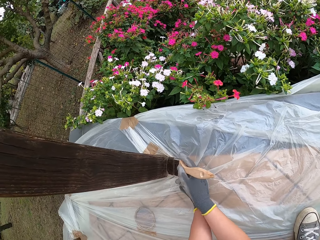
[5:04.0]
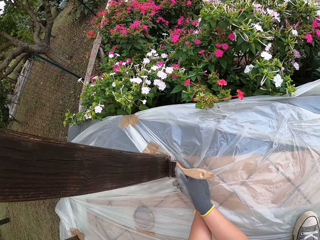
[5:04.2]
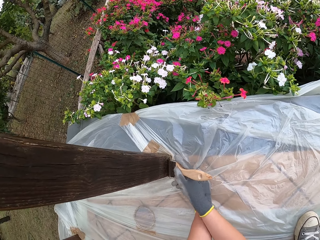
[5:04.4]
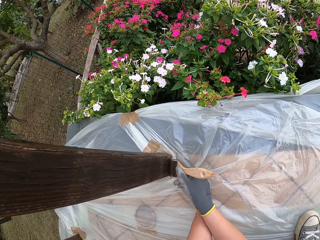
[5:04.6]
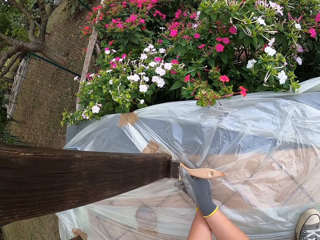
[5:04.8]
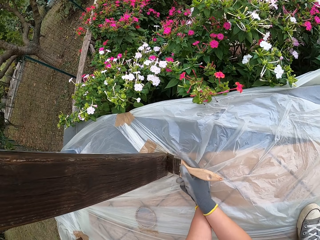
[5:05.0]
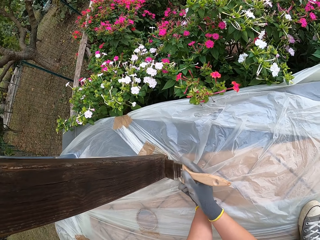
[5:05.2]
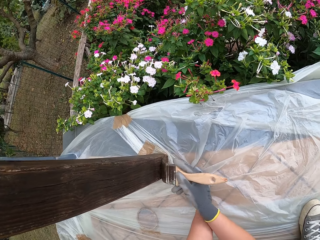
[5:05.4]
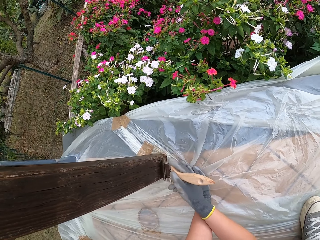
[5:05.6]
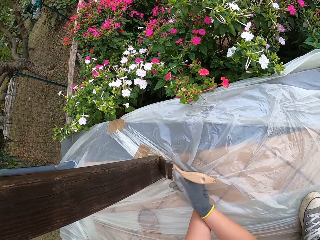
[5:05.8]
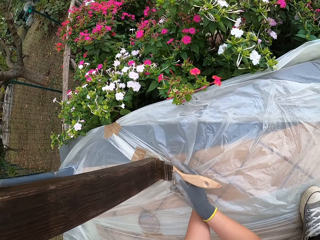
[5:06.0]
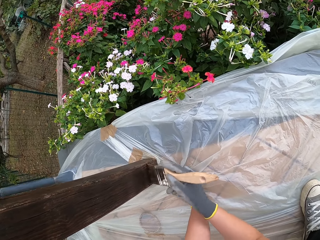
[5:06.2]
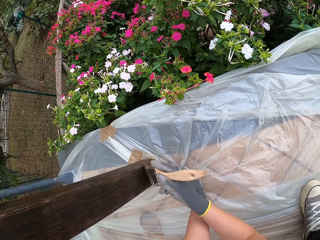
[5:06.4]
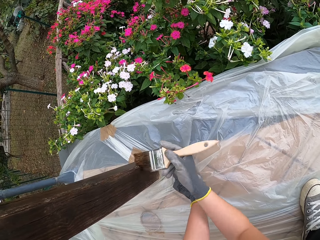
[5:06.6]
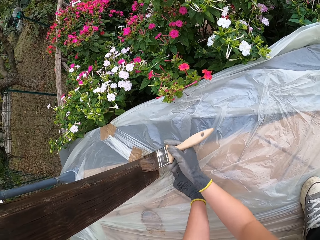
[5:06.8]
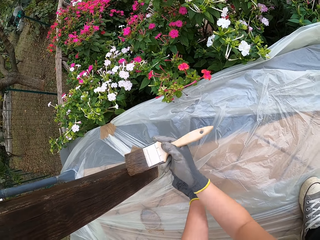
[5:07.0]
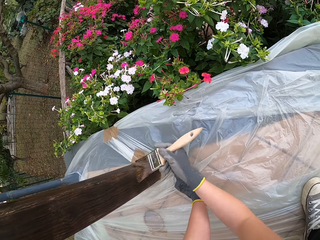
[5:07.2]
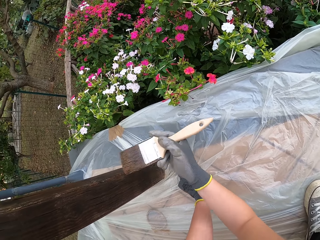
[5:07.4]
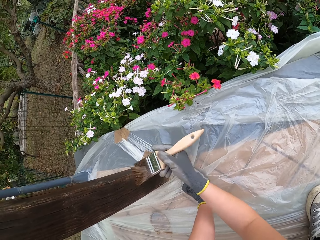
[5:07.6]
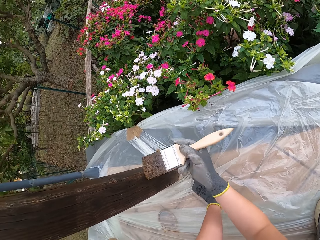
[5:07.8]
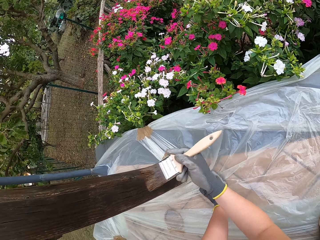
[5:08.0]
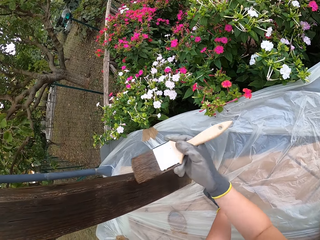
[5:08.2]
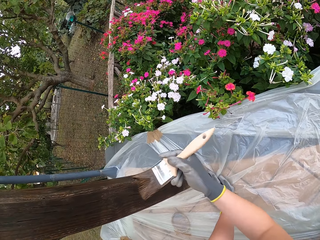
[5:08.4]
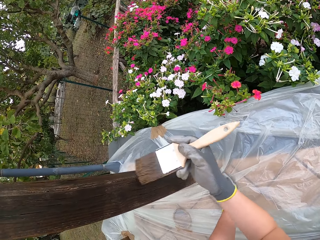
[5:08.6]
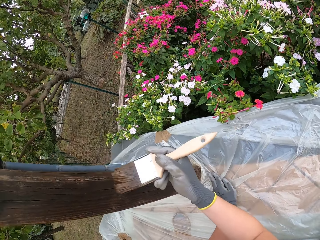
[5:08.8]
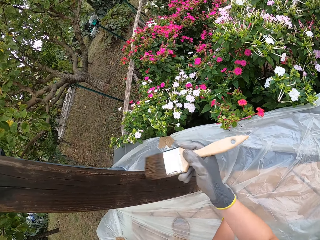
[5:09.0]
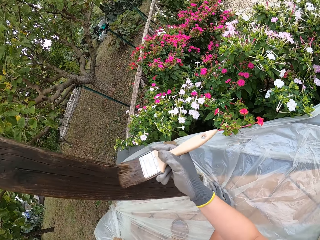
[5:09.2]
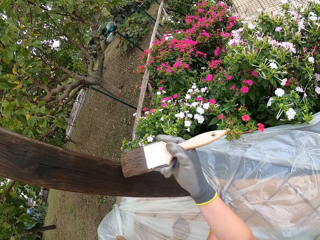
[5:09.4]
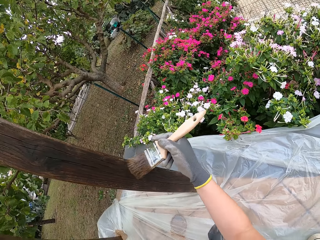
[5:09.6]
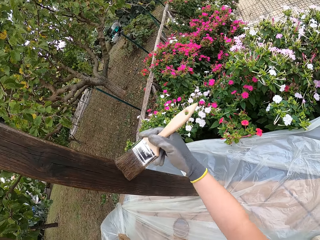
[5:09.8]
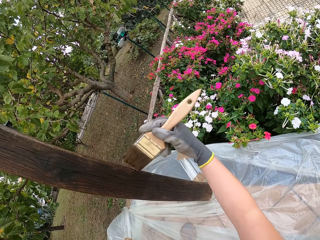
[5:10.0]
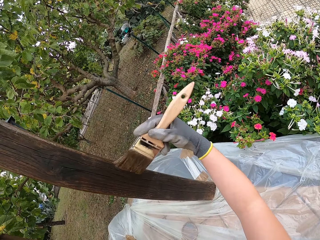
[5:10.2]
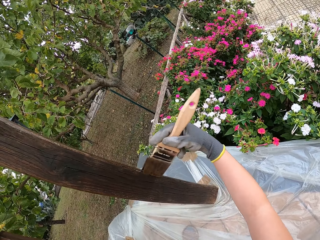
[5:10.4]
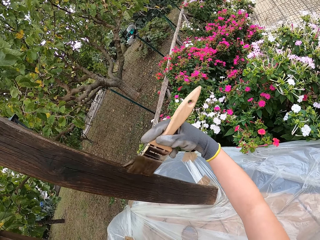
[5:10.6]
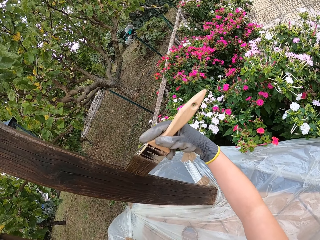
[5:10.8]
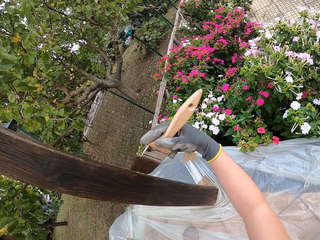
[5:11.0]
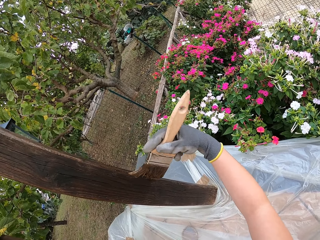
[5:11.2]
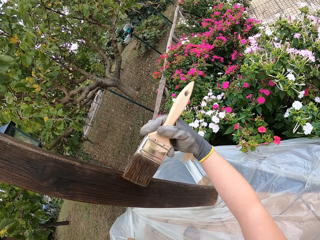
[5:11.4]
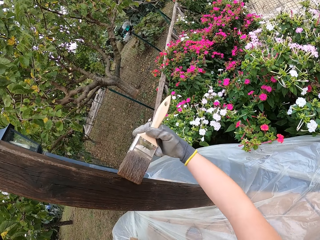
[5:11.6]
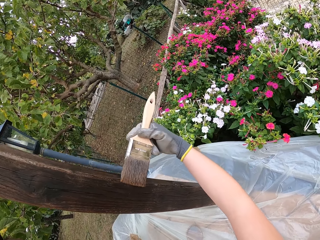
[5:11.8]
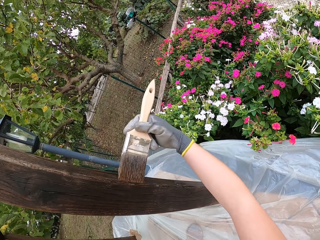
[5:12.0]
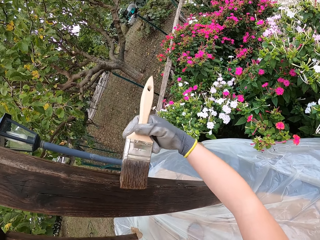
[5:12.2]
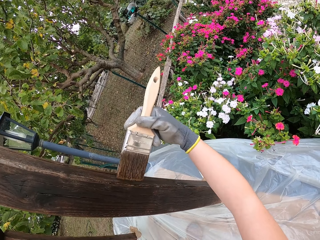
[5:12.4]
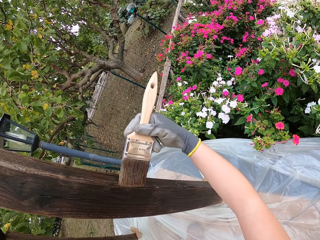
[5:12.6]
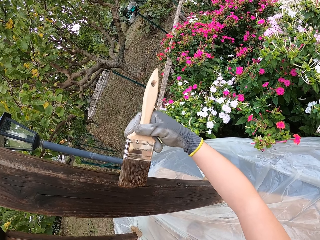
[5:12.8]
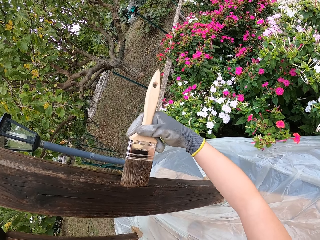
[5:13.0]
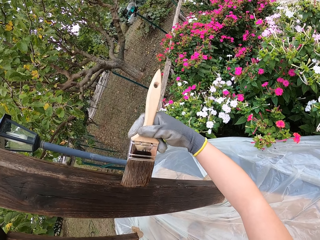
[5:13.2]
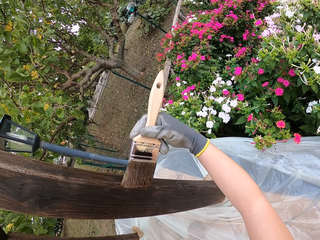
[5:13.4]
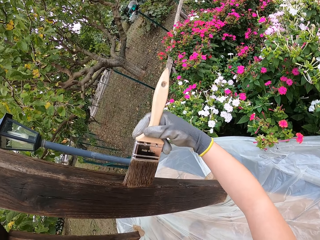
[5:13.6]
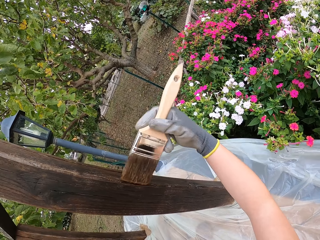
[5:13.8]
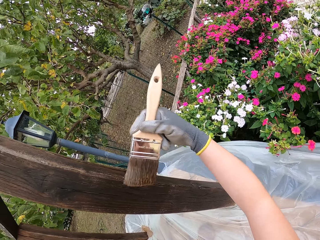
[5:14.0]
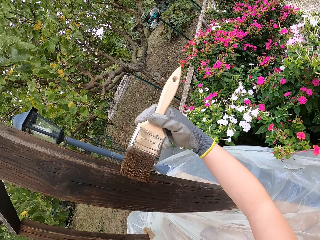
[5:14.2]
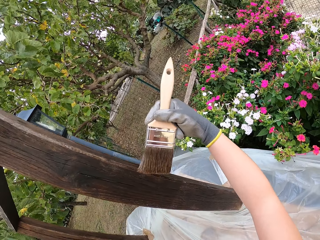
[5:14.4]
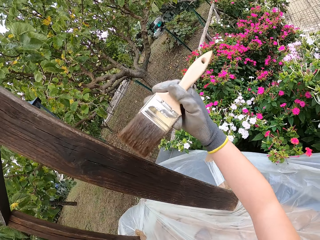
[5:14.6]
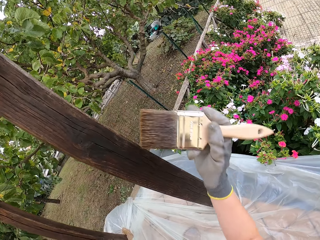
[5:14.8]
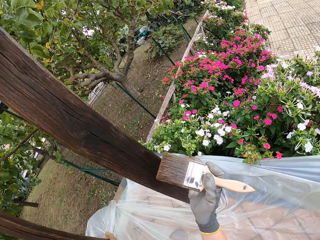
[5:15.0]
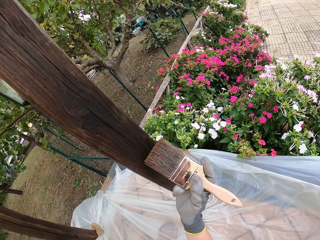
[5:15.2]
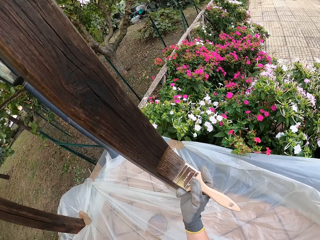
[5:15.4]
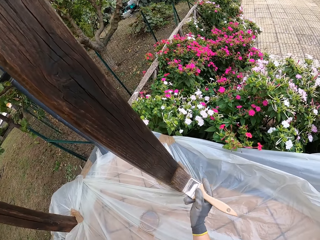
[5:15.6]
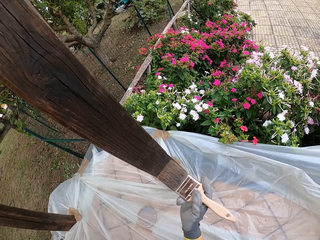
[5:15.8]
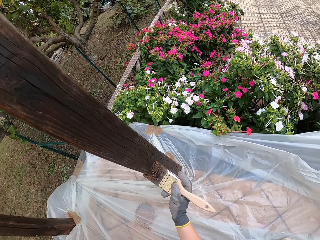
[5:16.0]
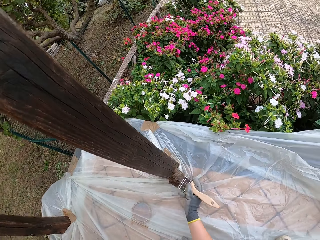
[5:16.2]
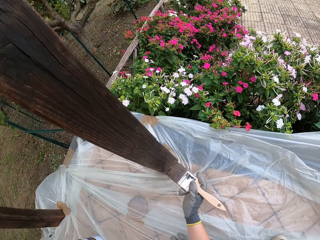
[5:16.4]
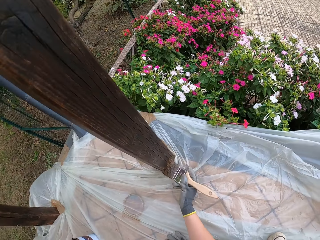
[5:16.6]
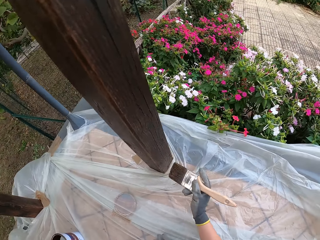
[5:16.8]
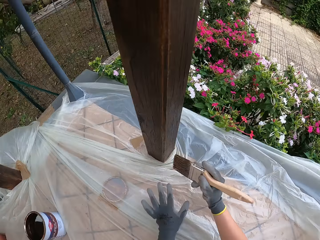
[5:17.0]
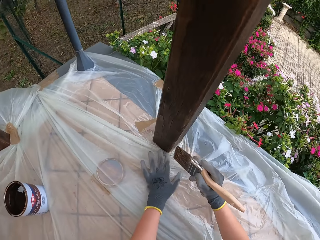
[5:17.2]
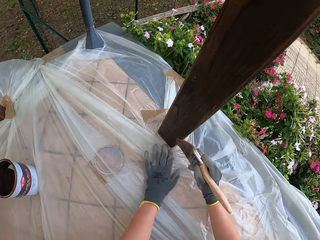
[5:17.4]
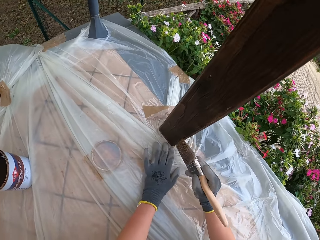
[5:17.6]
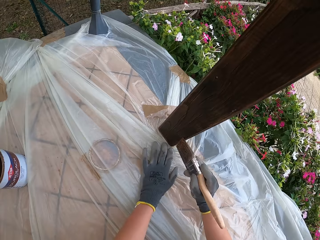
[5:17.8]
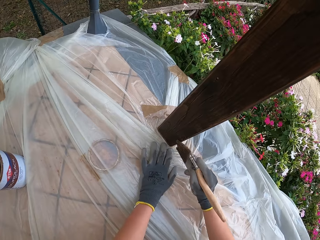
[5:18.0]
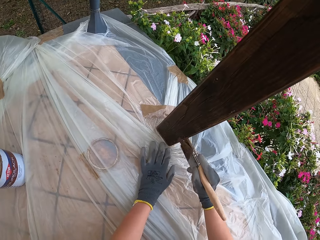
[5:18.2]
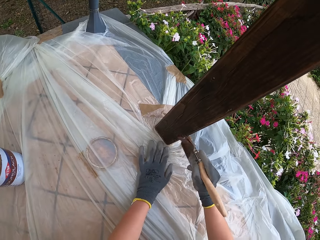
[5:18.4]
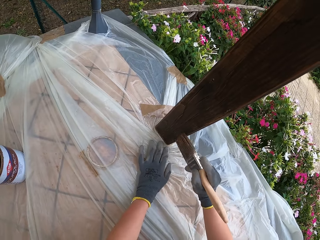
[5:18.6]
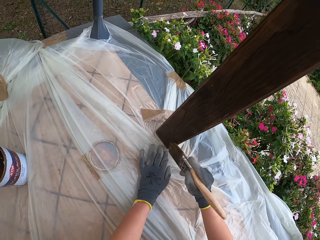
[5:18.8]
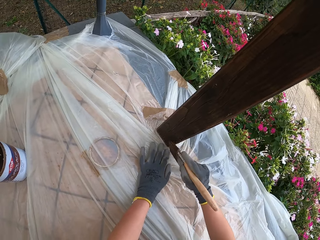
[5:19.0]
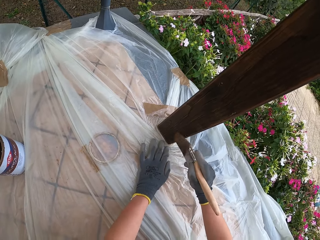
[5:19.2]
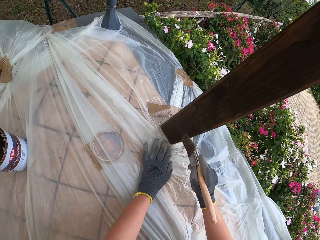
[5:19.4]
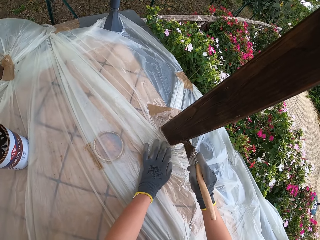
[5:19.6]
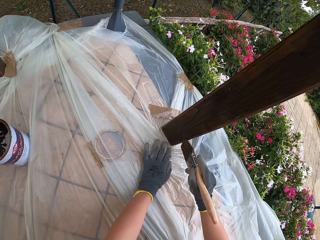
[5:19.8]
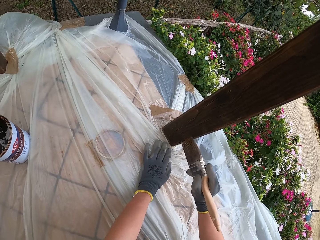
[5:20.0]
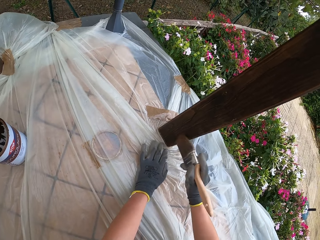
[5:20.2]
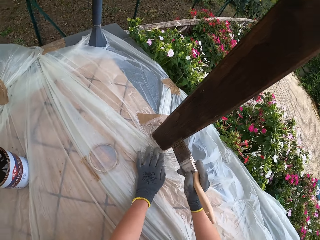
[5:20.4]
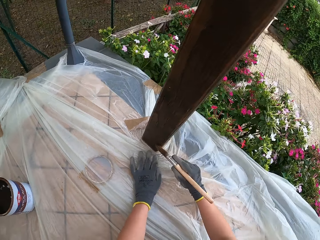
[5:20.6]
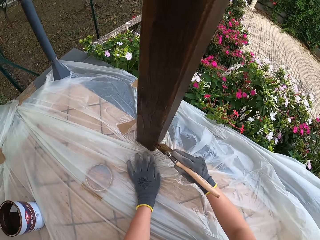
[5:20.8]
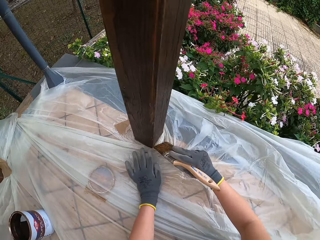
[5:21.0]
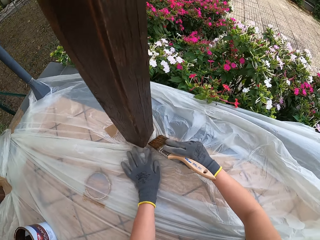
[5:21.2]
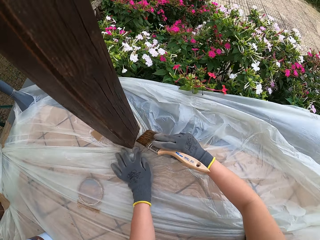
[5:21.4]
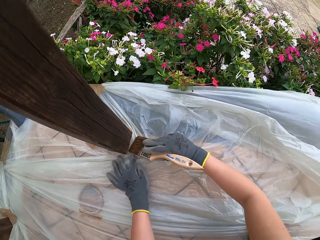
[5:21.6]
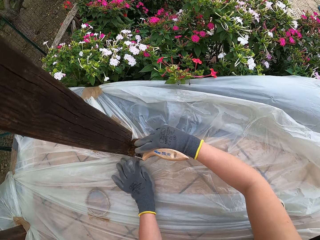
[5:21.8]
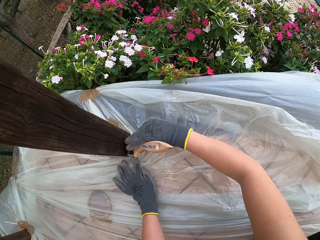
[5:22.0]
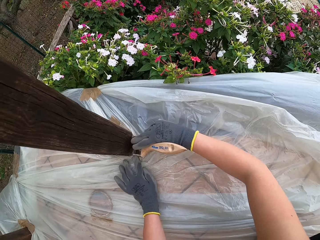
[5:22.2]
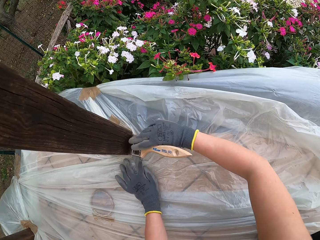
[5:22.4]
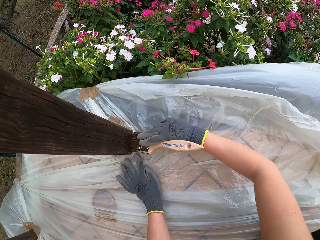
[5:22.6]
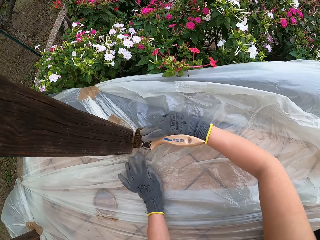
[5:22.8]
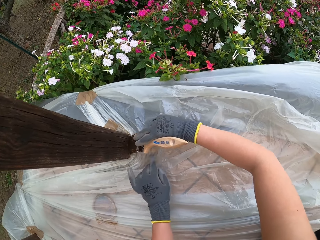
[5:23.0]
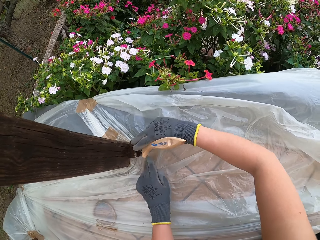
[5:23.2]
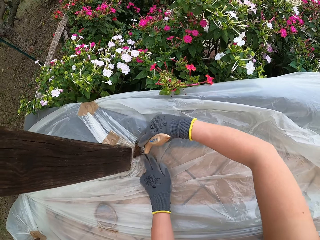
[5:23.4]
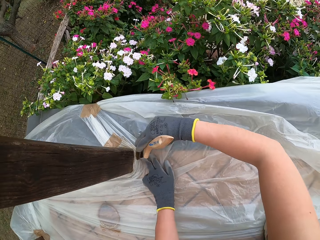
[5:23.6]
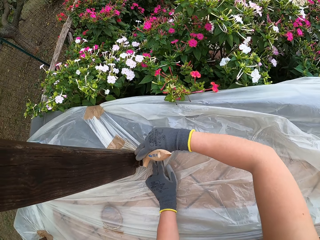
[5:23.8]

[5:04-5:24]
The camera wearer paints the wood rail. They touch the polythene bag in place. They paint the wood rail.

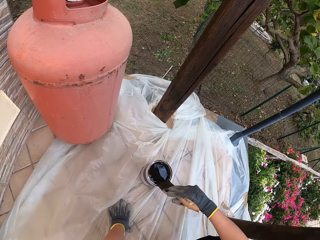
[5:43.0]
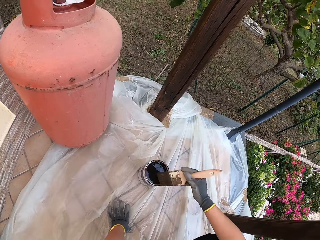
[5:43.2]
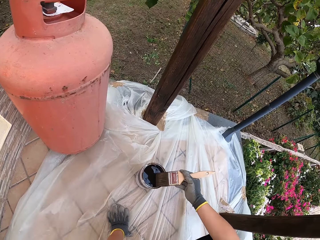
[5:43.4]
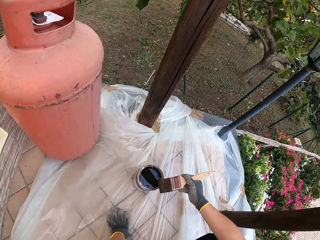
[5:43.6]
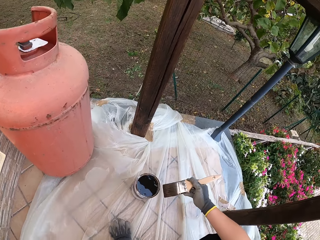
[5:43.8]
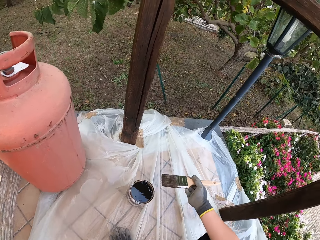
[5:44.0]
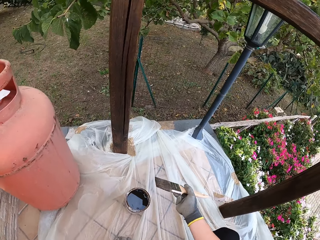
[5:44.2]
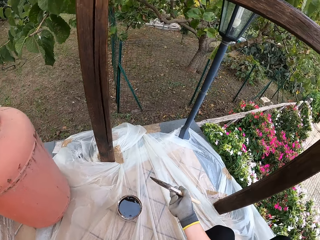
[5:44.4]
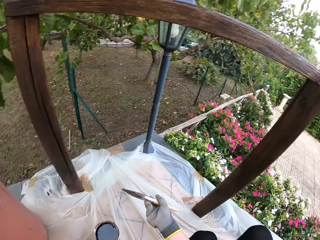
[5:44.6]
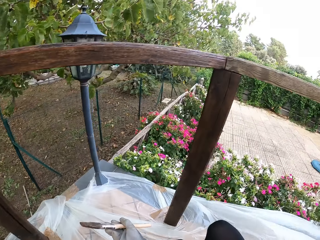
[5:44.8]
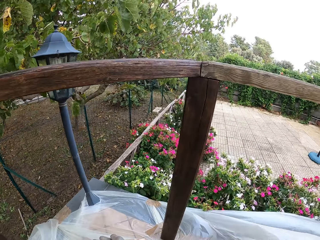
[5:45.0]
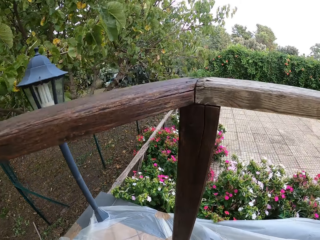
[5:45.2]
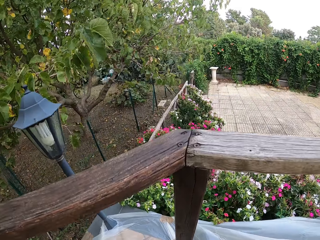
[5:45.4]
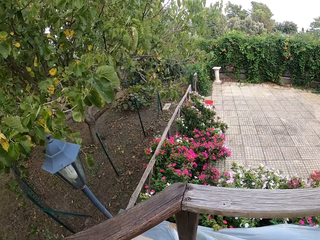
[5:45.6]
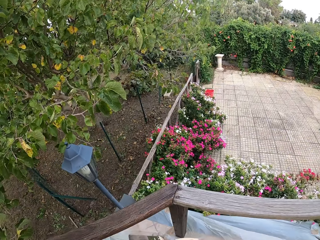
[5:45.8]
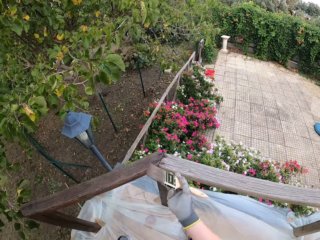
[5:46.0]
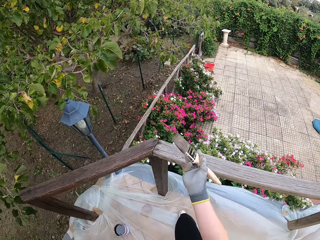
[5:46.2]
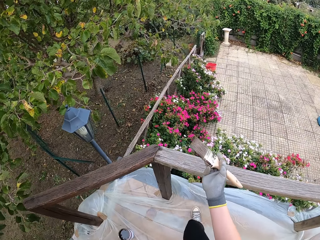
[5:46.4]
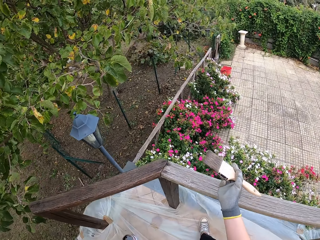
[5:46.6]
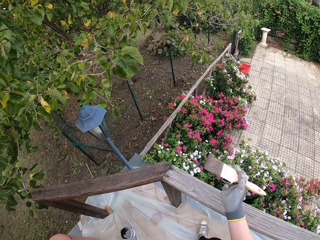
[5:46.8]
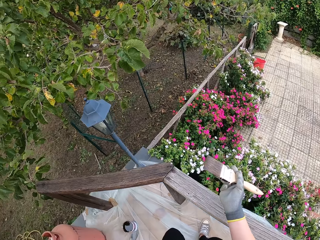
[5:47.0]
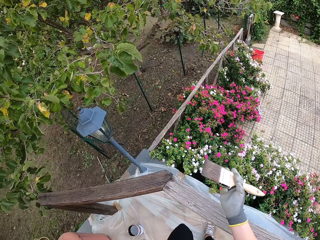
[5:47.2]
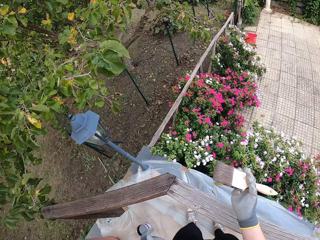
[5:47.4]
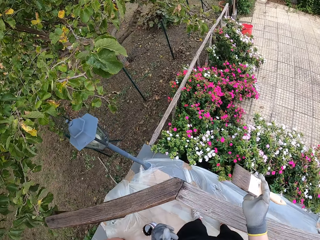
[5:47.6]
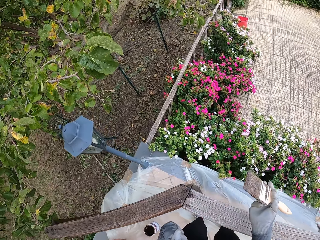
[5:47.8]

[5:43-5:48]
The camera wearer lifts the paint brush from the paint can. They stand up.
